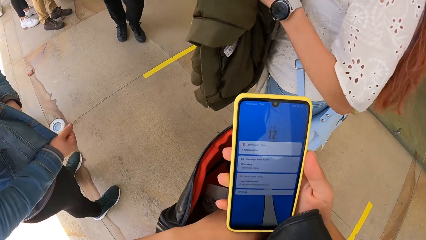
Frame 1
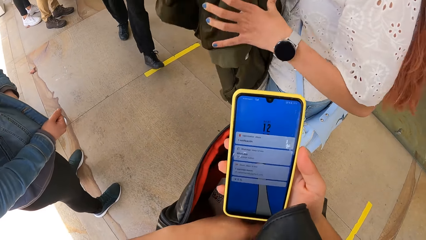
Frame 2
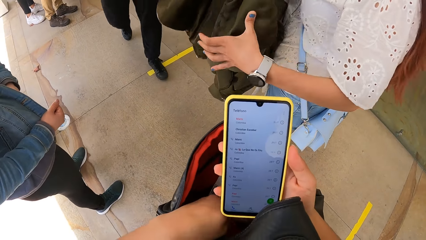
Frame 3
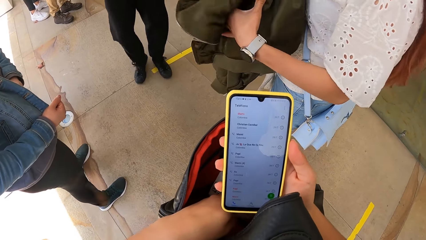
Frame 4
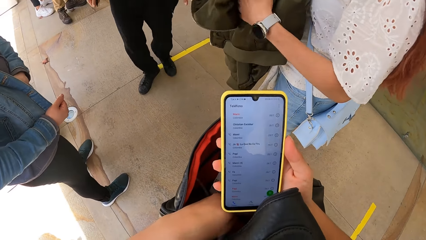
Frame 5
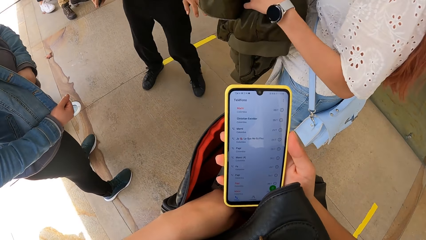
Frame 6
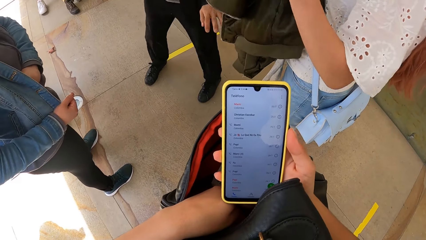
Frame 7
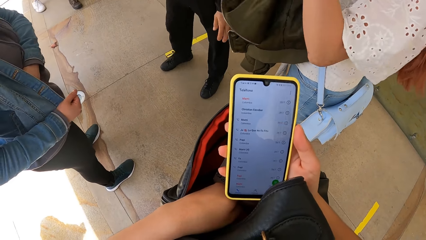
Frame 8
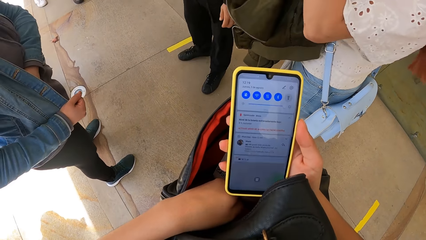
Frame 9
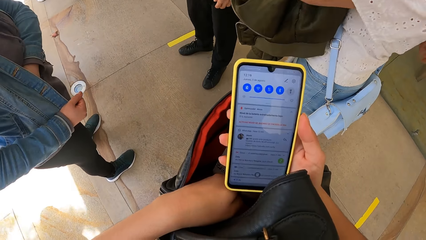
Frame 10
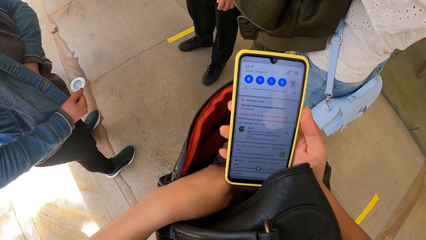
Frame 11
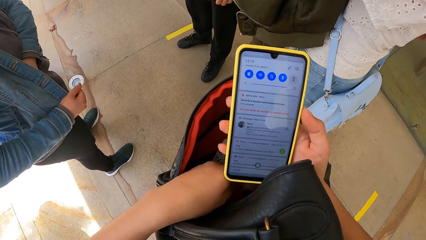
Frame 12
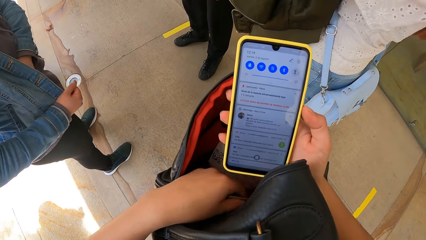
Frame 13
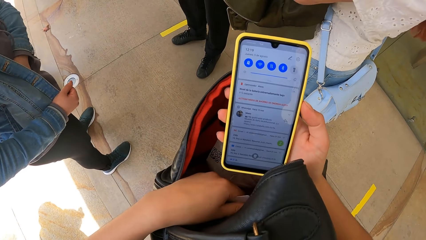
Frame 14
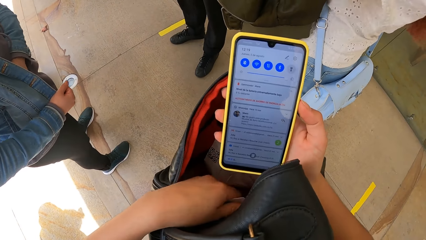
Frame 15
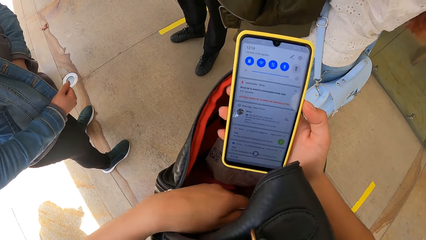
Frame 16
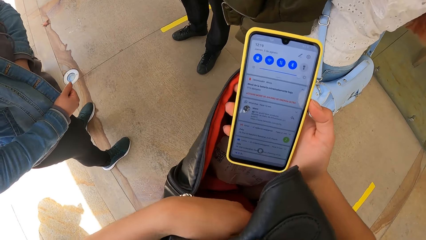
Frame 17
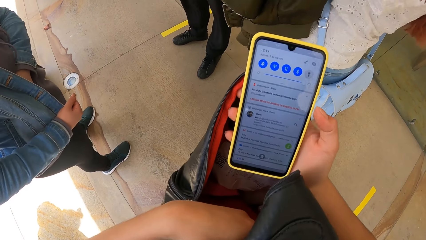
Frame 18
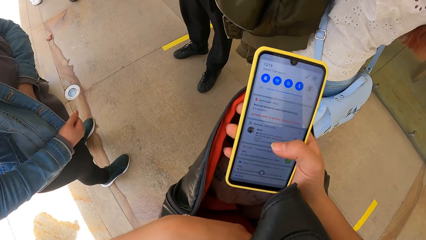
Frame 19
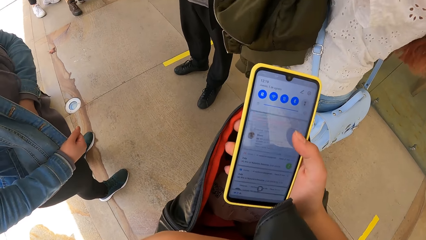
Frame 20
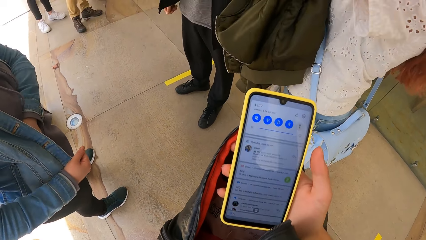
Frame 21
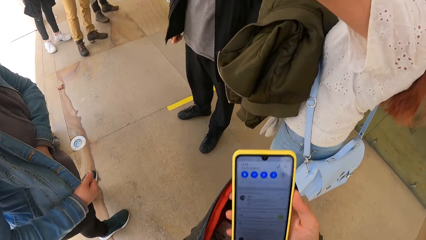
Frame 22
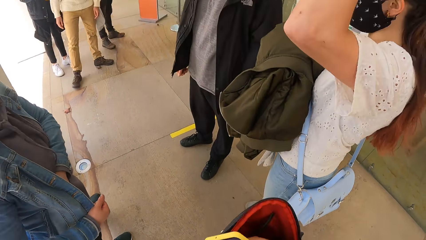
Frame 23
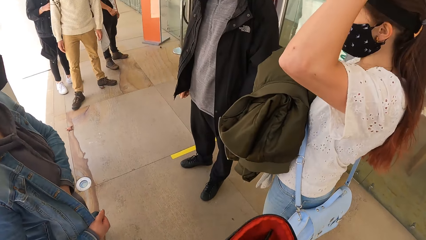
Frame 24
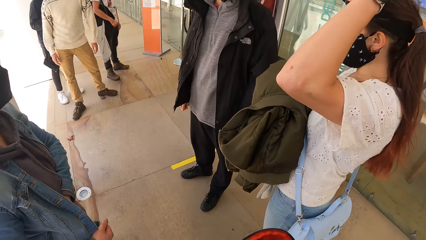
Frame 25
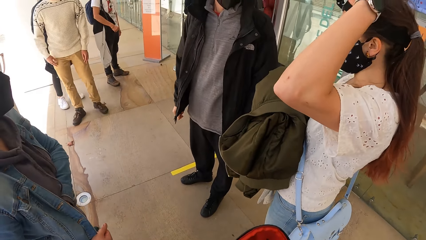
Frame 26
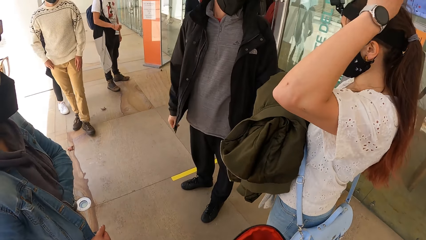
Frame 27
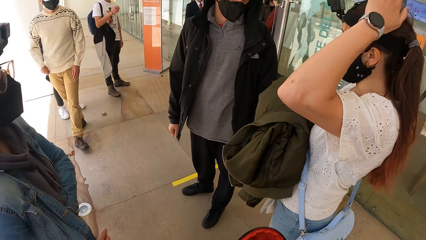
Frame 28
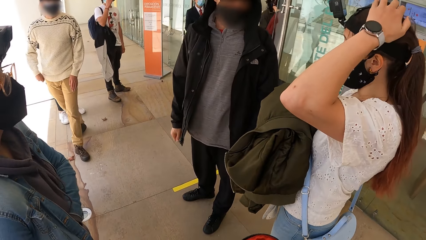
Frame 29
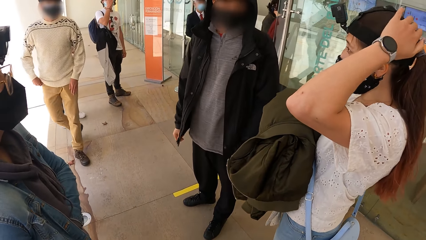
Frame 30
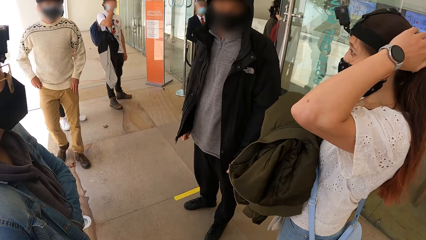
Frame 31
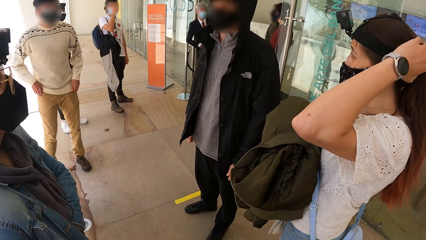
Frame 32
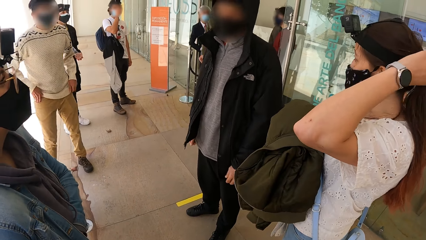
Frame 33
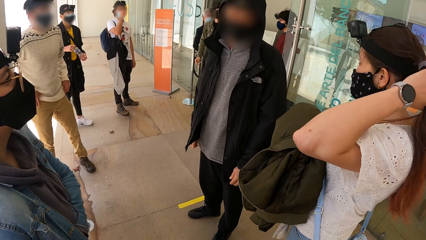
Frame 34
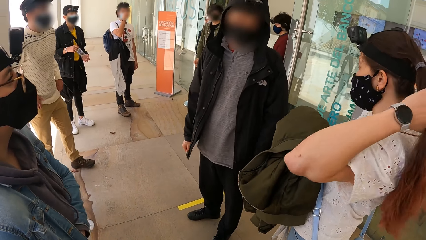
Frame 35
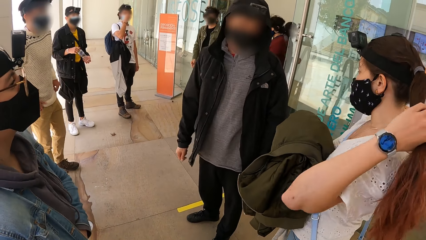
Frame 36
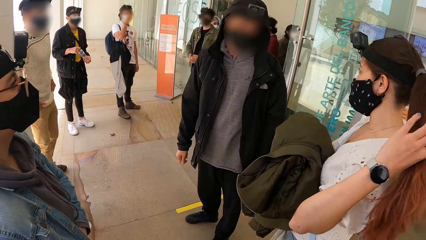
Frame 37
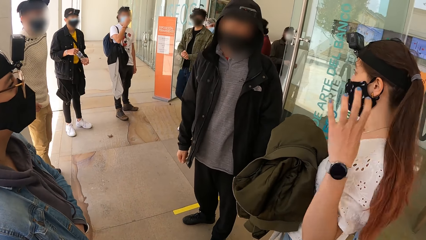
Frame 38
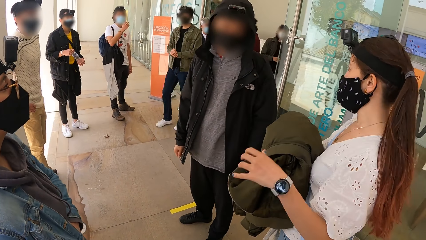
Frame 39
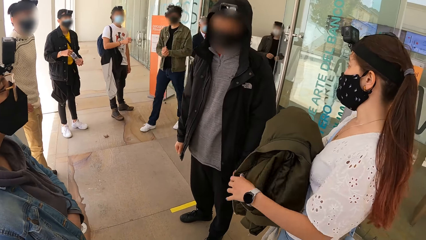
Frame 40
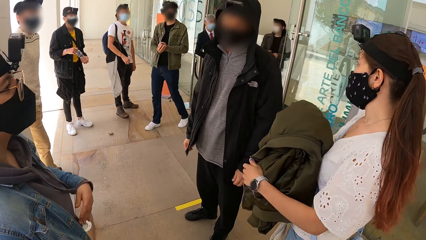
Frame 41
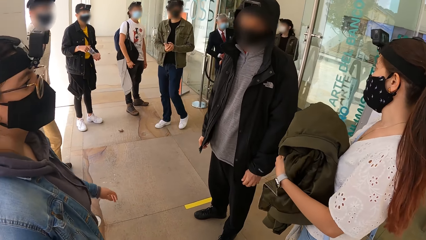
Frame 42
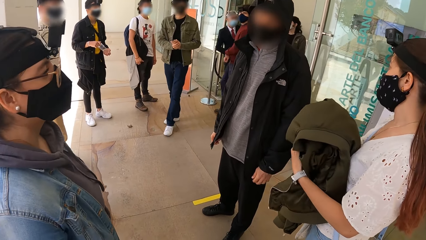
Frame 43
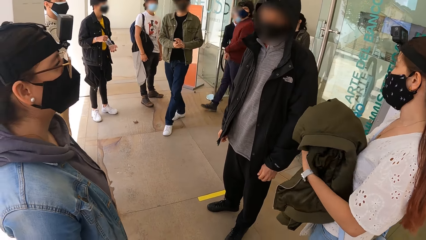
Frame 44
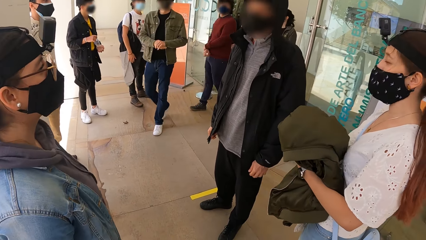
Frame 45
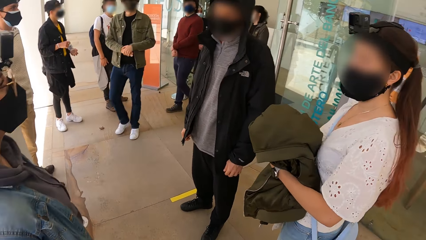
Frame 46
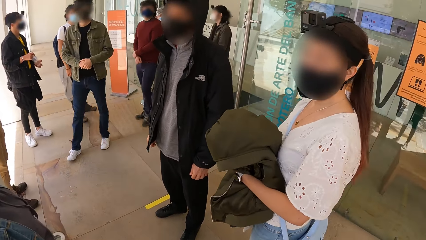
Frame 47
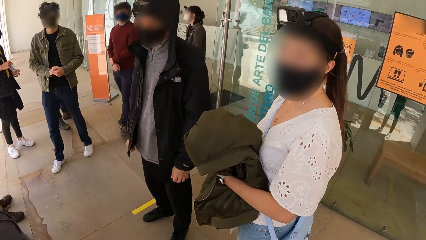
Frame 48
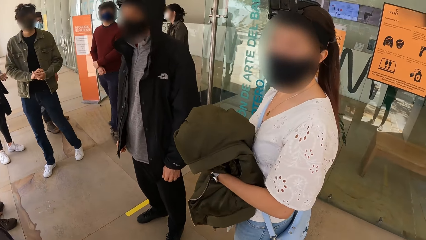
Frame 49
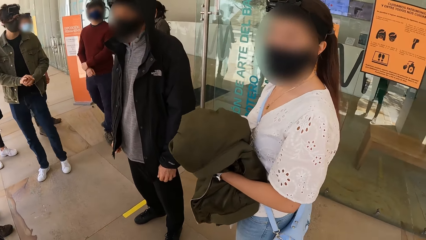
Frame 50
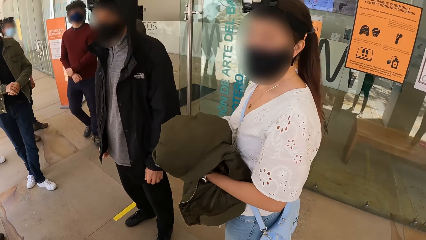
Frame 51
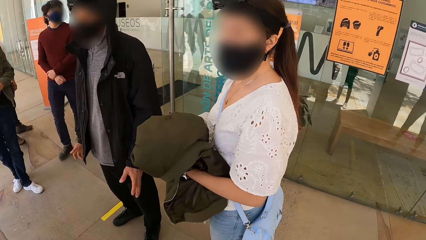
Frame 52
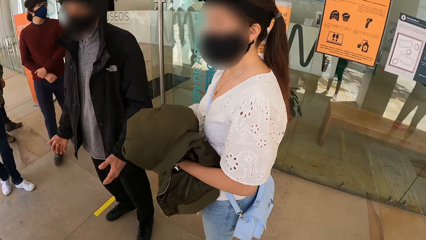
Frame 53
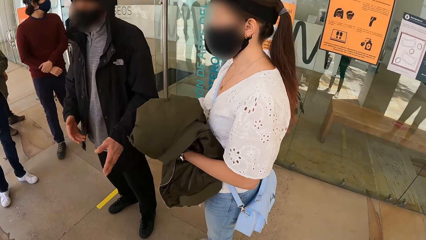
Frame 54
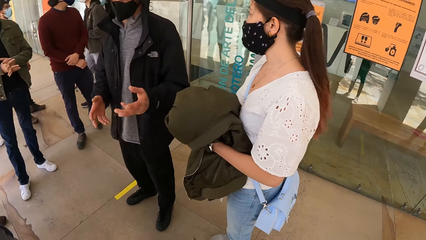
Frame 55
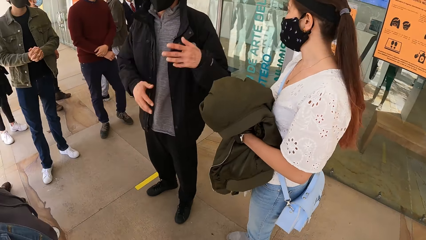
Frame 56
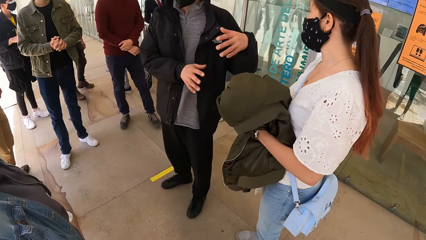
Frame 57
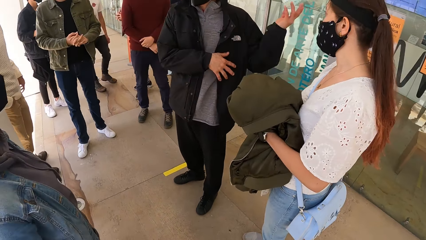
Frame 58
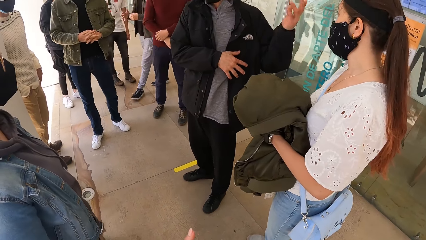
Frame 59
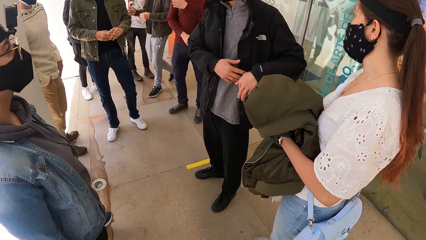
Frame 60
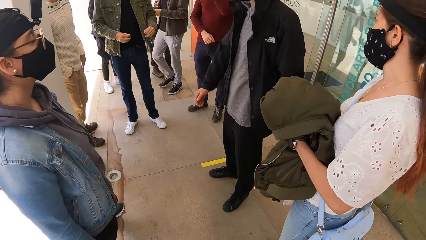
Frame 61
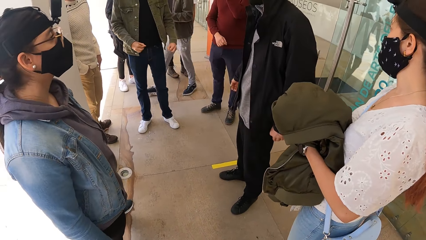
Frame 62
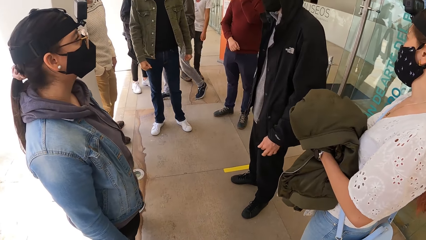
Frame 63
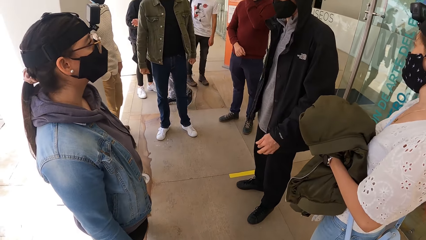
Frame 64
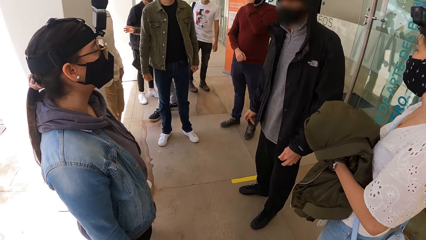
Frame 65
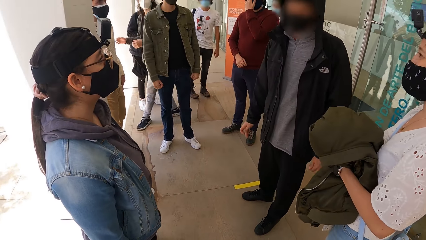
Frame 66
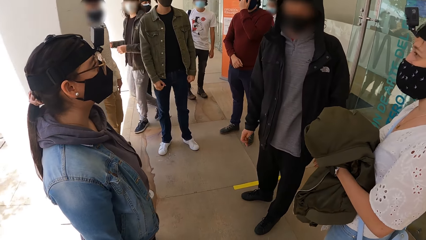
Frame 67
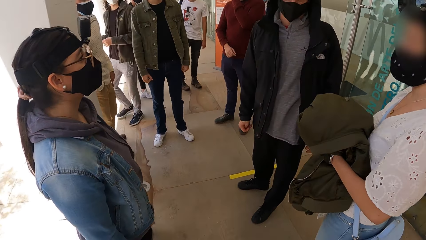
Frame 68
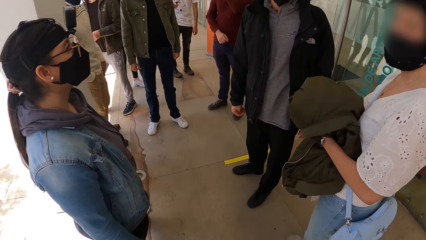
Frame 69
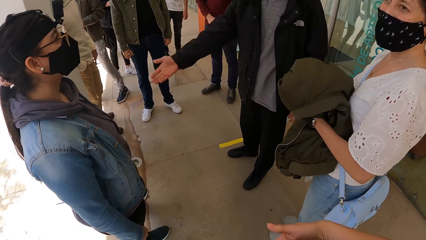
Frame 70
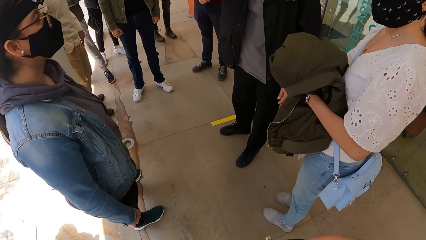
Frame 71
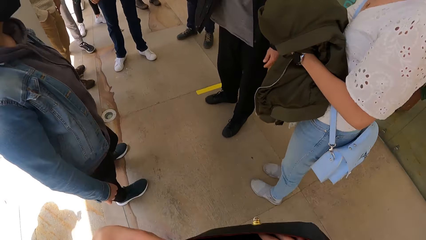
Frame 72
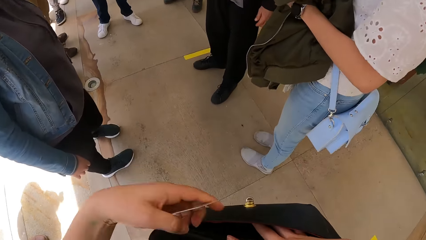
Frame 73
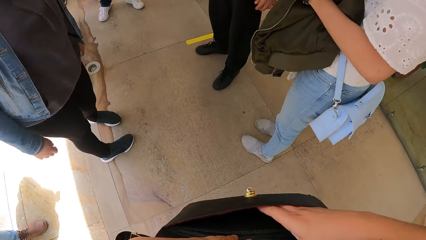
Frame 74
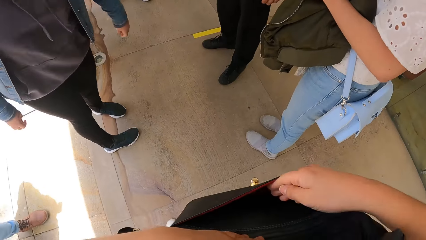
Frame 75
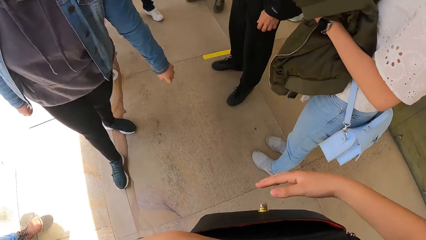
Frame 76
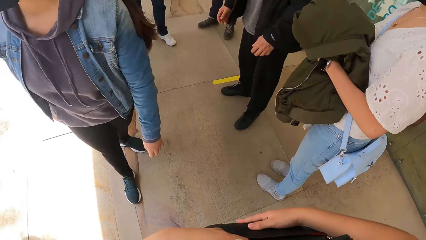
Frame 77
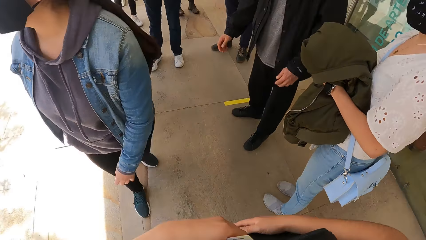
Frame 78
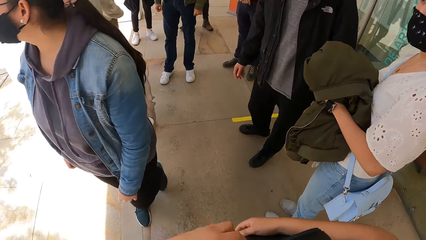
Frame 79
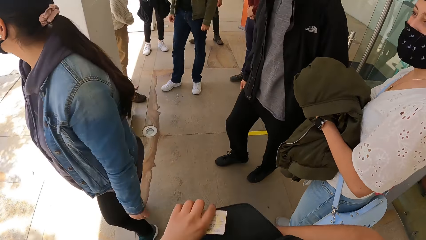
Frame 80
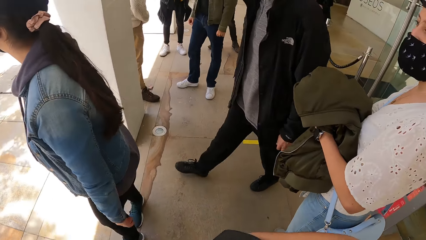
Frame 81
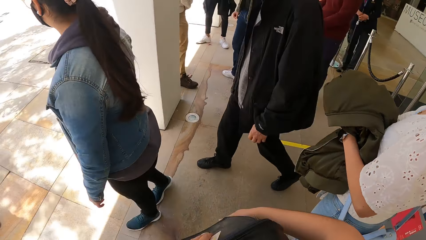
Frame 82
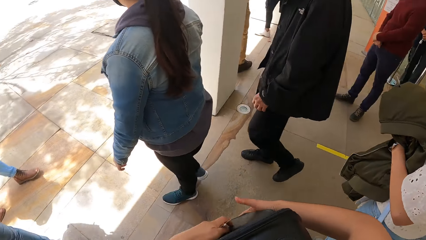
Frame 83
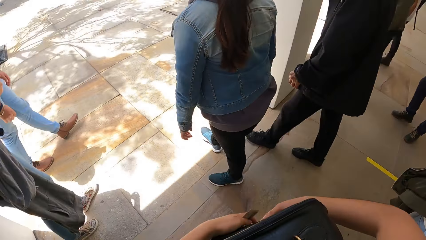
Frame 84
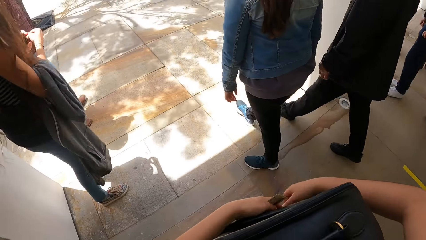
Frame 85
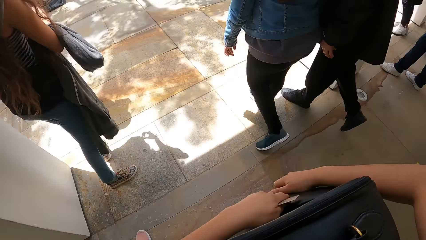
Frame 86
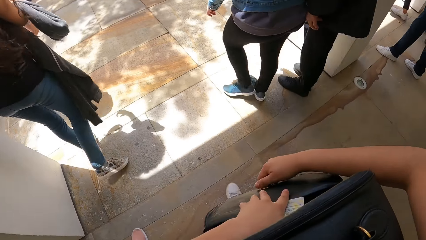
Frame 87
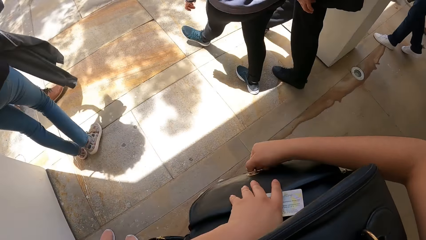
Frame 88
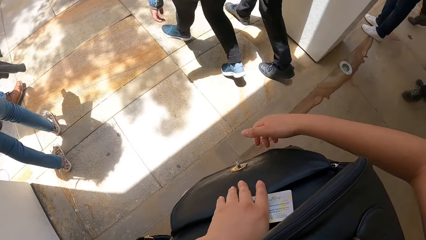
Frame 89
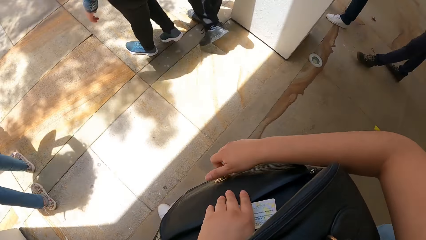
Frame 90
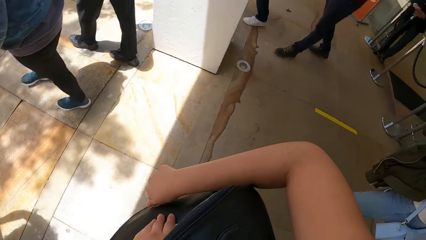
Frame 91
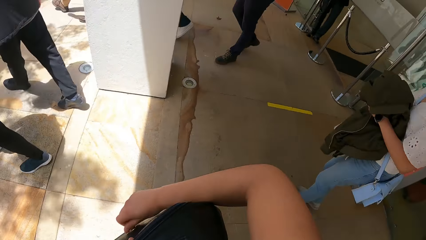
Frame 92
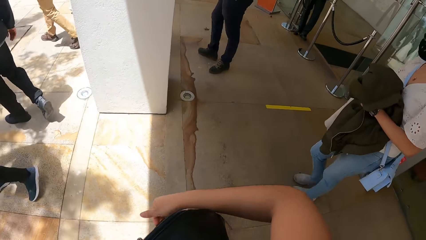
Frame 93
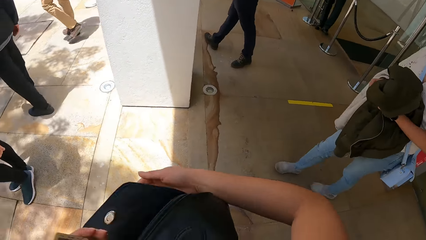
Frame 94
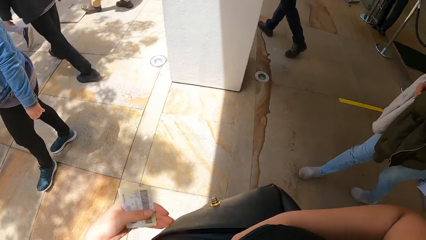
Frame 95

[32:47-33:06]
The camera wearer browses her phone. A woman touches her hair with her left hand. A man interacts with the woman and another woman. The camera wearer puts the phone in the bag. She looks around. The first woman holds the jacket with both hands. The man gesticulates with both hands. The camera wearer searches the bag on her body with both hands. She holds her bag. The man walks on the street. The first woman walks on the street. The other woman walks on the street. The camera wearer opens the bag pocket with her right hand. She walks on the street.
